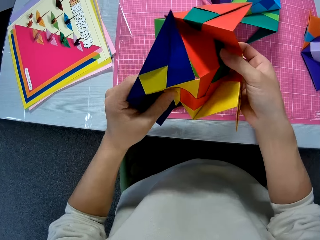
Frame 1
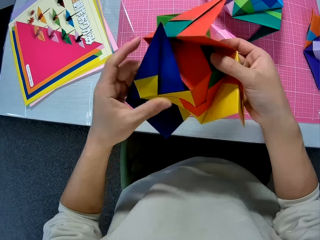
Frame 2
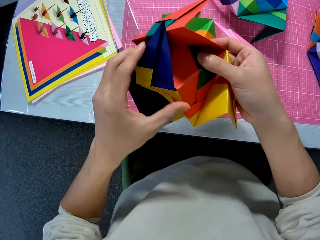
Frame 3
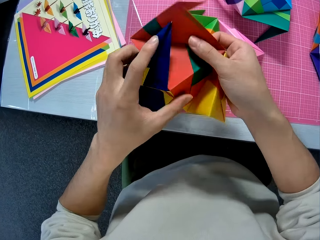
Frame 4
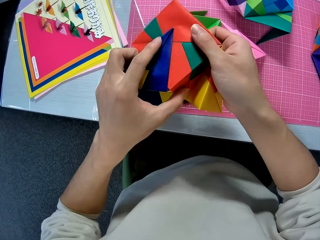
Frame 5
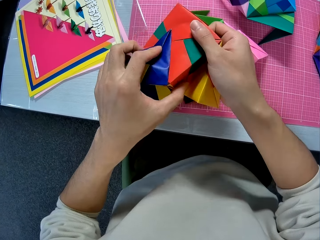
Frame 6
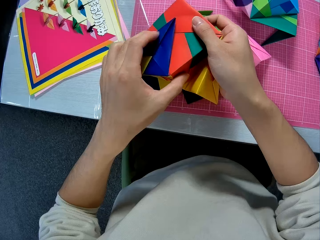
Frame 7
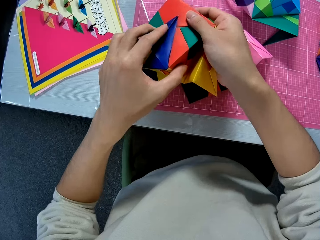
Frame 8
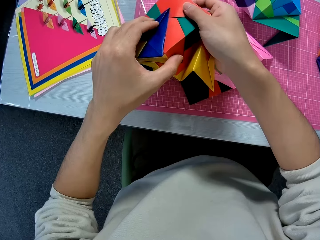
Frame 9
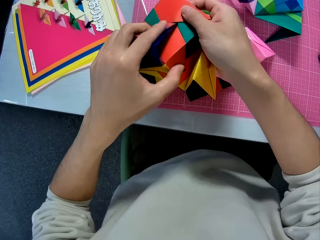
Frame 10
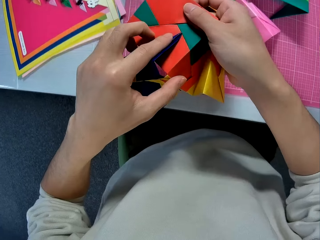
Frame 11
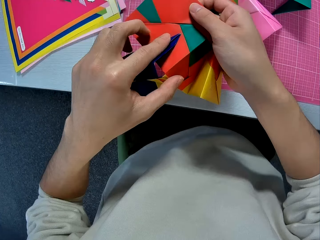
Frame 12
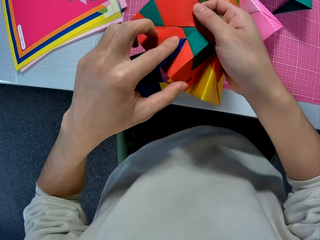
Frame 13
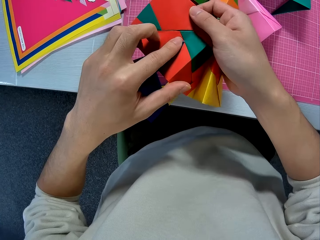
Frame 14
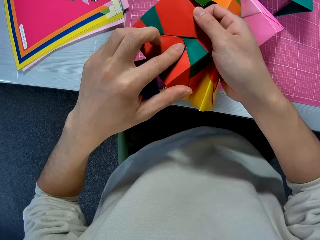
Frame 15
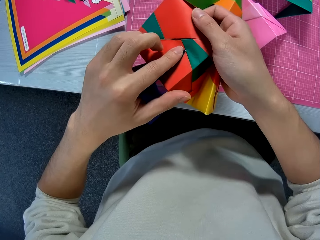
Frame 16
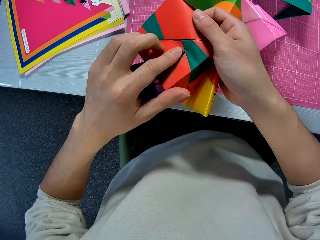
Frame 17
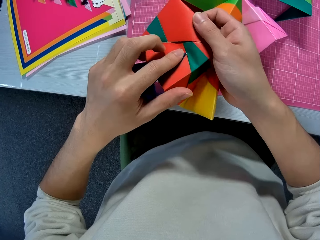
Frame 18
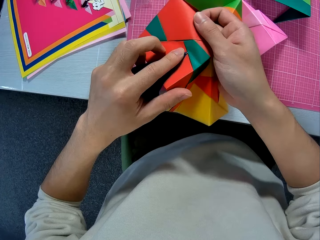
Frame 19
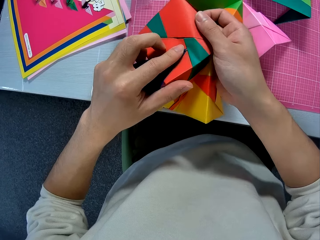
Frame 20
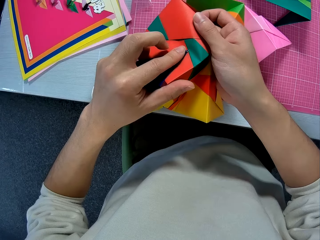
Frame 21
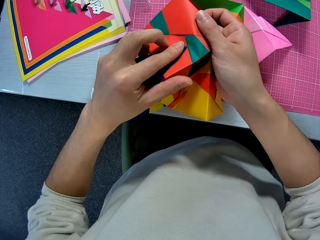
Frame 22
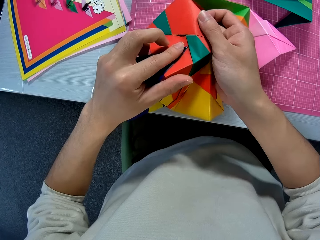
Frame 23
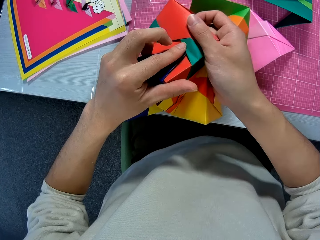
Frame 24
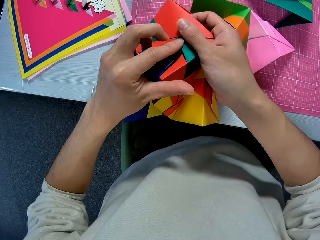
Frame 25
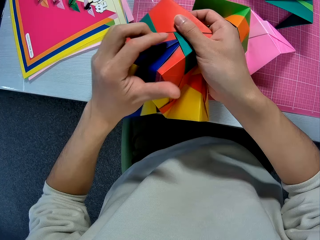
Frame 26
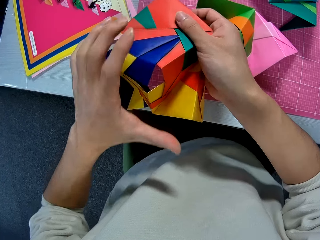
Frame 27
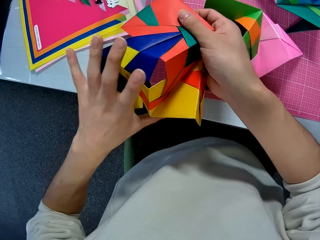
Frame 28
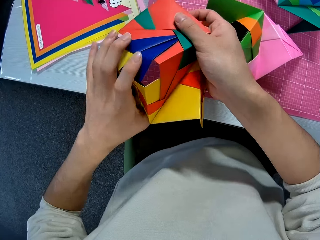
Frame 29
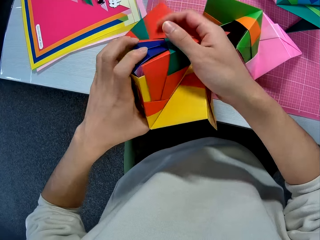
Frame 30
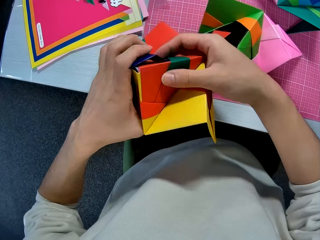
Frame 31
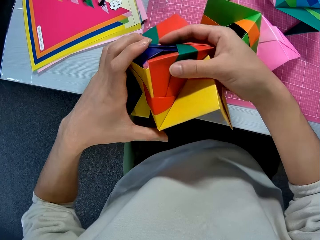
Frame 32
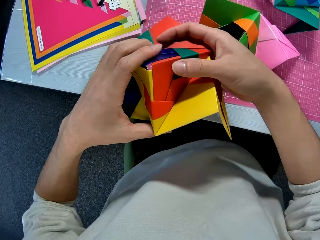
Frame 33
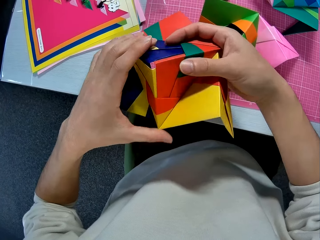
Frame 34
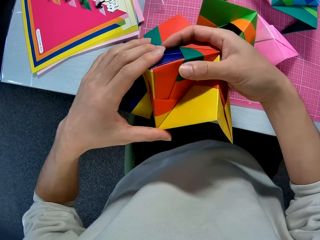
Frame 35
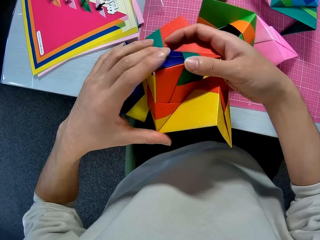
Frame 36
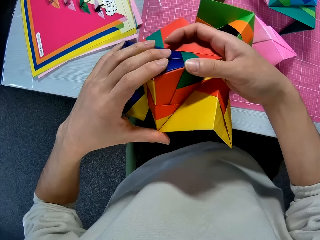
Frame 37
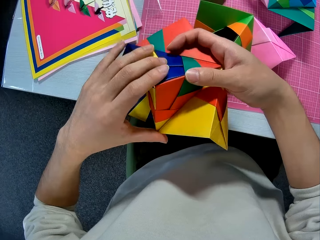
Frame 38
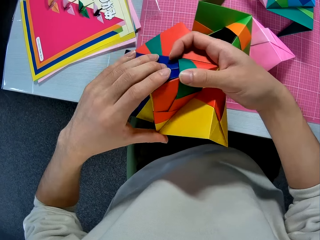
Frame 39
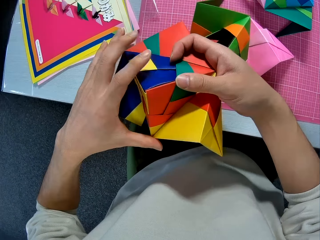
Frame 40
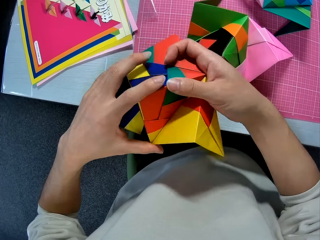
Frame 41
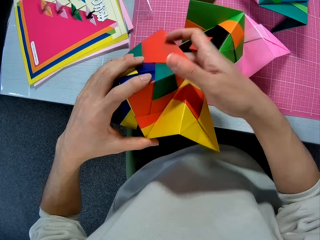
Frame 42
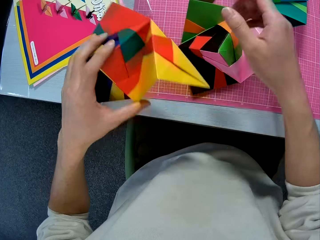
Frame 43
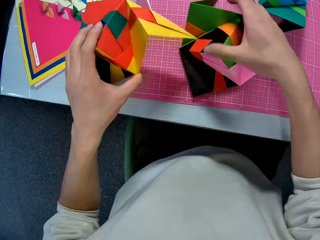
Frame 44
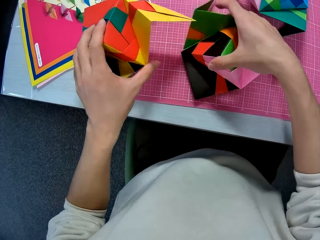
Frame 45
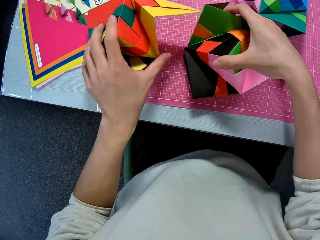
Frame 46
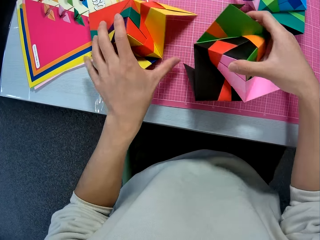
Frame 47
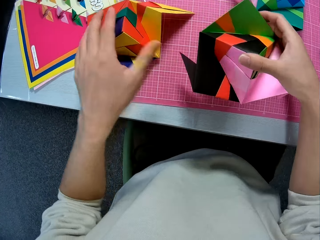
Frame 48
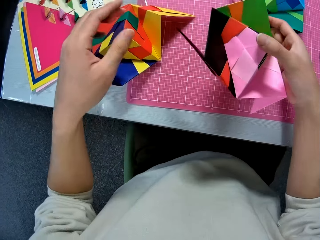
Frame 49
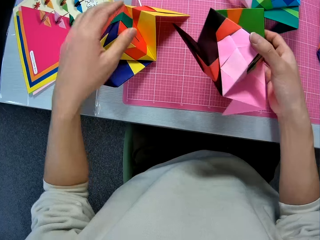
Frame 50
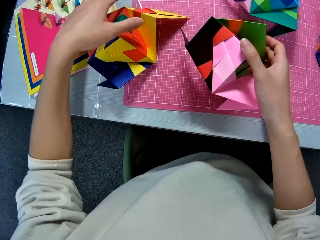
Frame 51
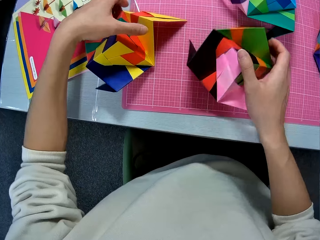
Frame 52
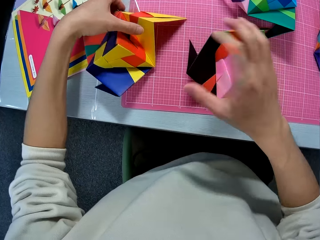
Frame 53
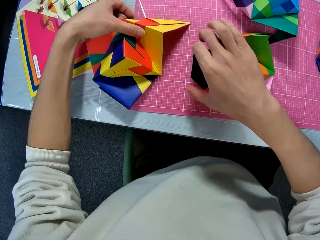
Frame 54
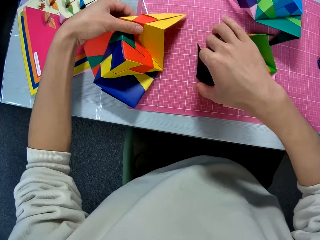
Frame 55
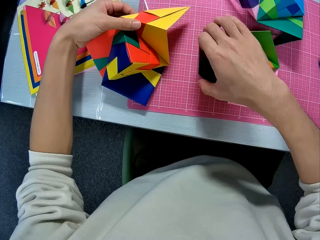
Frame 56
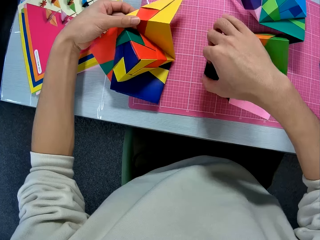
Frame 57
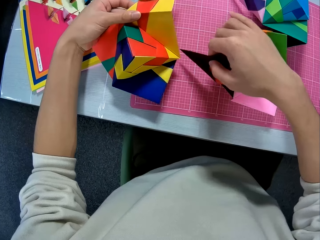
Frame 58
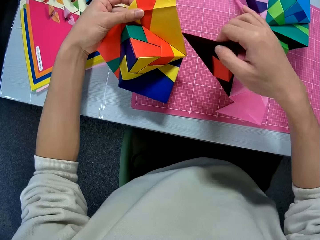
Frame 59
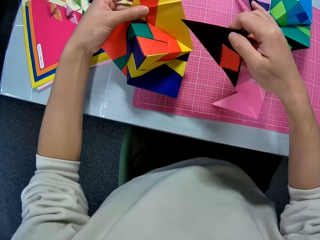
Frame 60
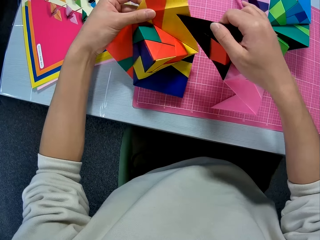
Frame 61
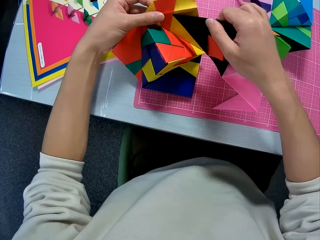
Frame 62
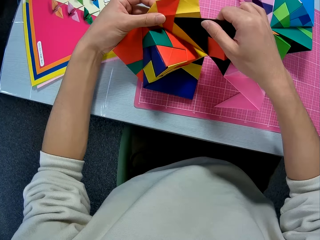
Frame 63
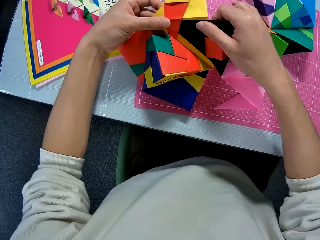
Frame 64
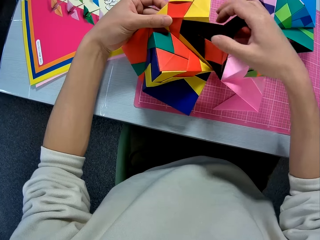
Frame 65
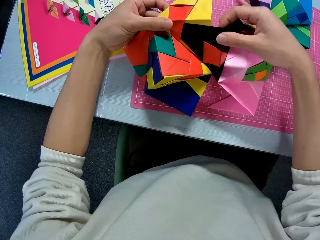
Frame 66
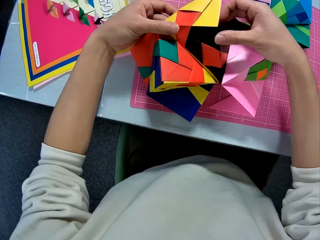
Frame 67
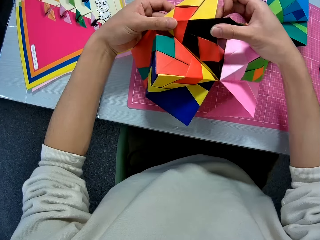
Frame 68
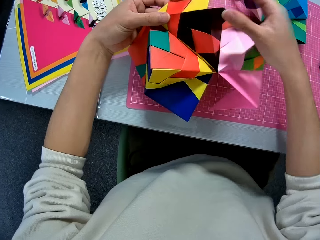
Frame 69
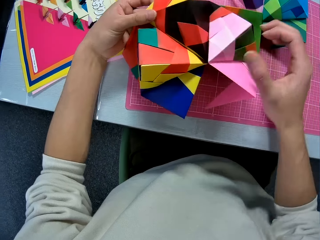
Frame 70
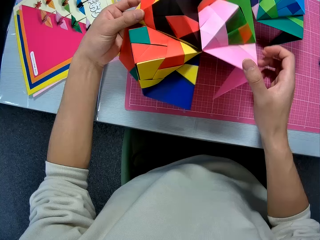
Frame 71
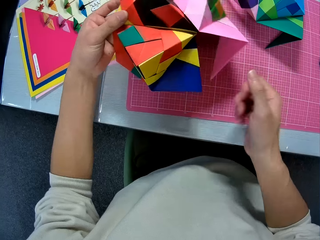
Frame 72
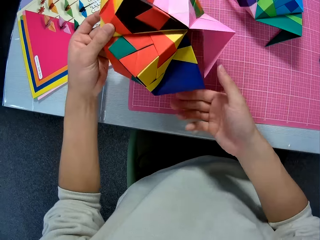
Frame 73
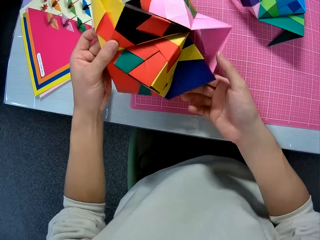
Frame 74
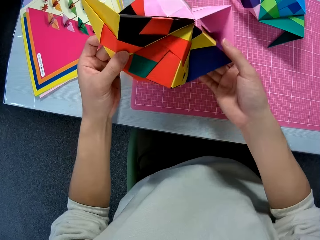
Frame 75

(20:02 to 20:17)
The camera wearer picks up the joined crafted paper from the table. They drop the crafted papers on the table. They drop the other crafted papers on the table. They join the crafted papers together.

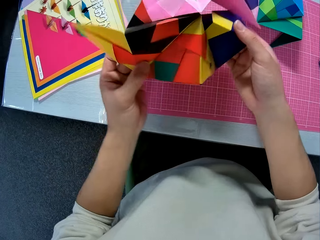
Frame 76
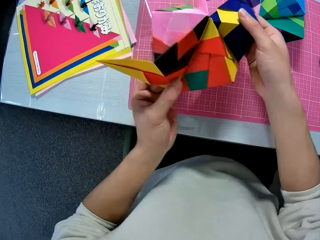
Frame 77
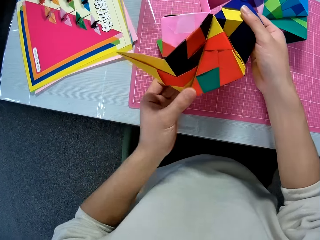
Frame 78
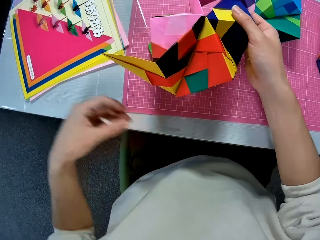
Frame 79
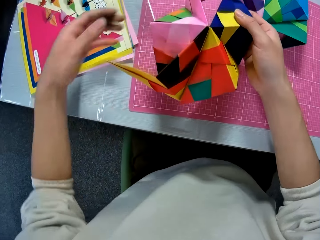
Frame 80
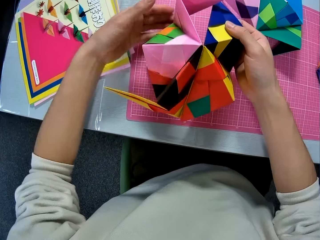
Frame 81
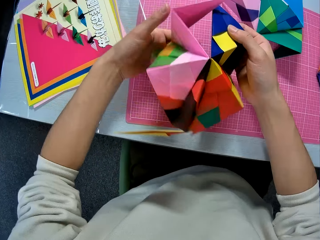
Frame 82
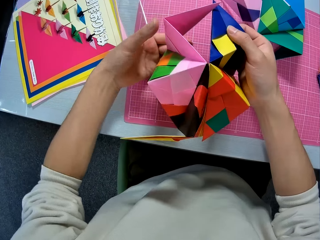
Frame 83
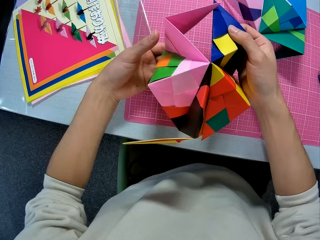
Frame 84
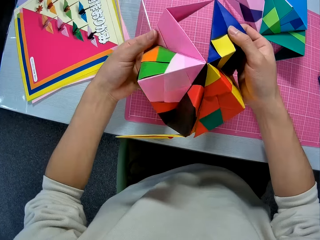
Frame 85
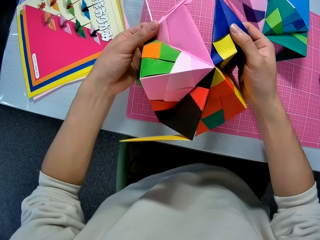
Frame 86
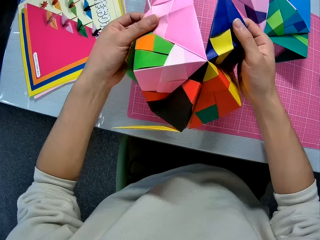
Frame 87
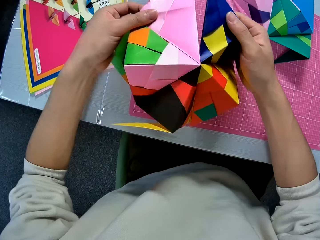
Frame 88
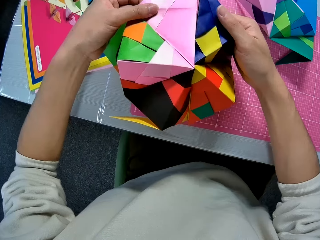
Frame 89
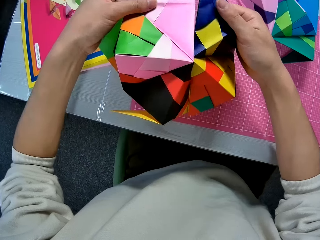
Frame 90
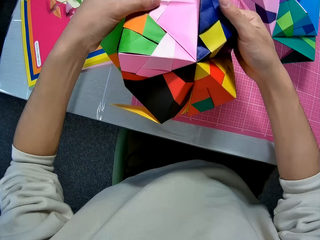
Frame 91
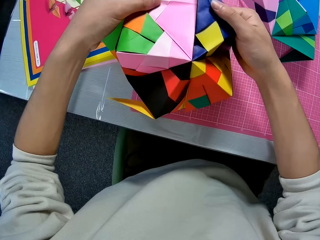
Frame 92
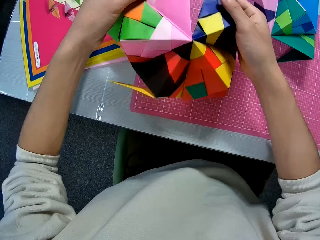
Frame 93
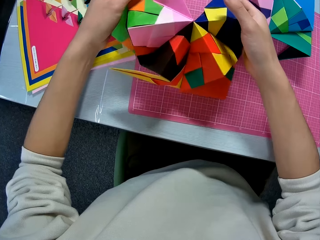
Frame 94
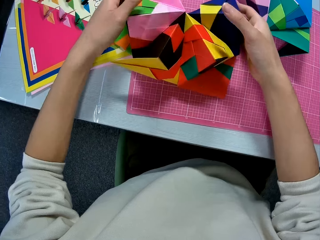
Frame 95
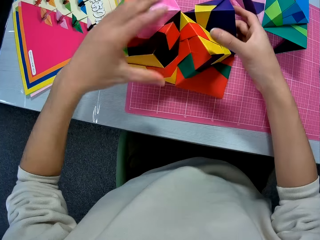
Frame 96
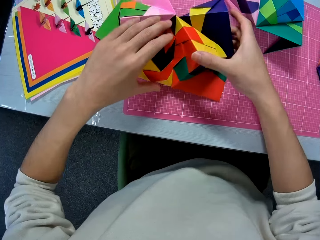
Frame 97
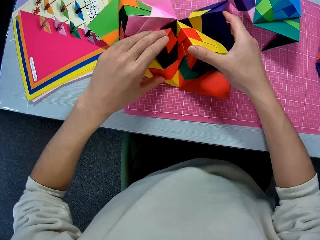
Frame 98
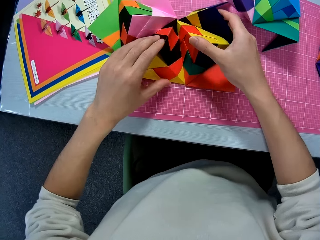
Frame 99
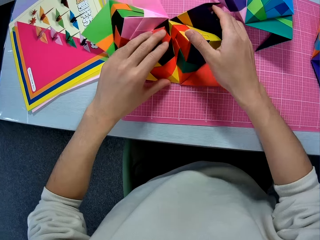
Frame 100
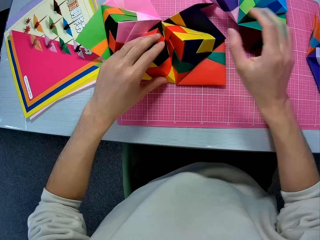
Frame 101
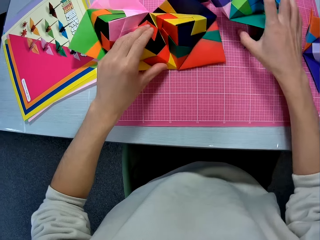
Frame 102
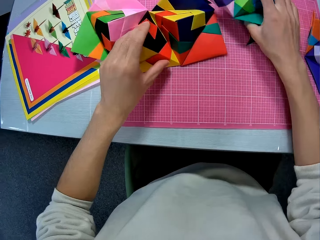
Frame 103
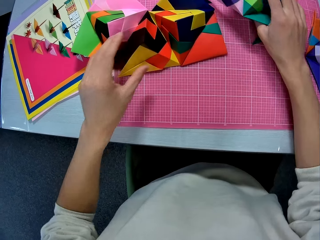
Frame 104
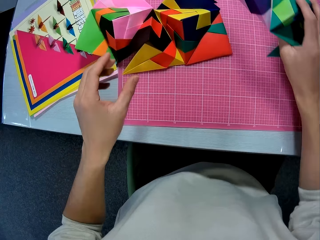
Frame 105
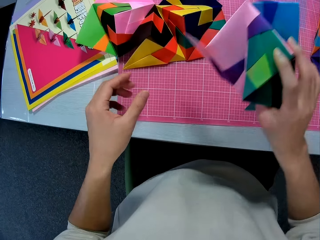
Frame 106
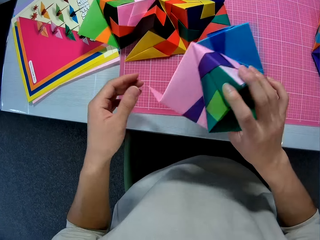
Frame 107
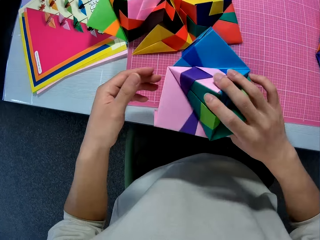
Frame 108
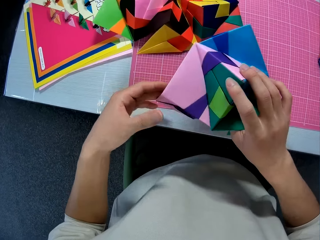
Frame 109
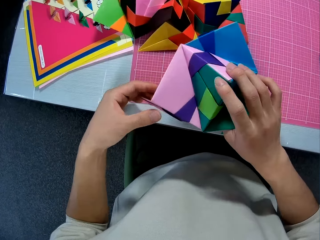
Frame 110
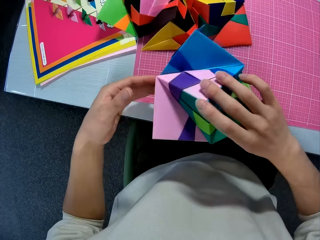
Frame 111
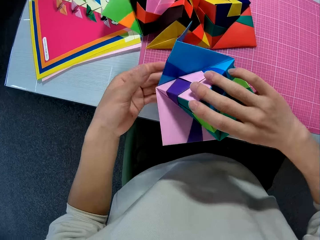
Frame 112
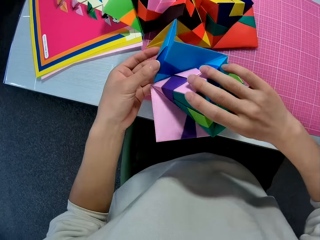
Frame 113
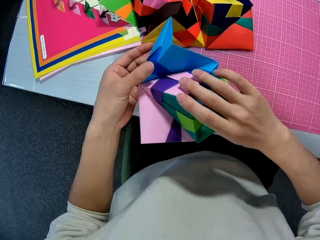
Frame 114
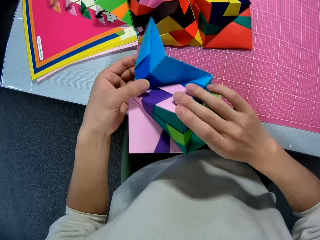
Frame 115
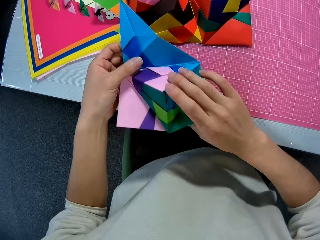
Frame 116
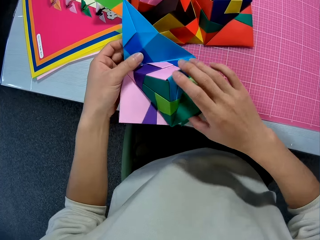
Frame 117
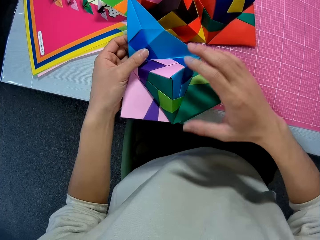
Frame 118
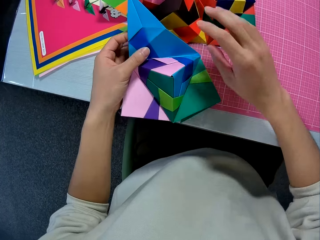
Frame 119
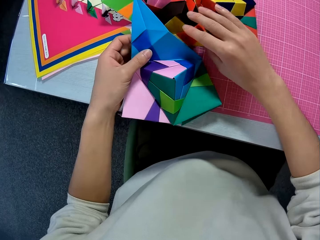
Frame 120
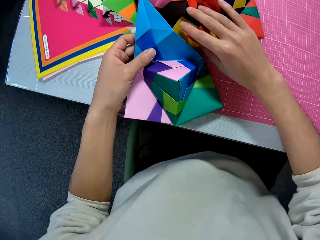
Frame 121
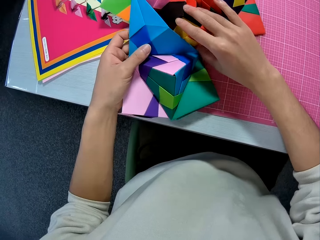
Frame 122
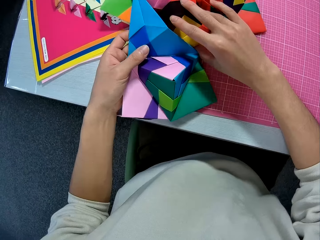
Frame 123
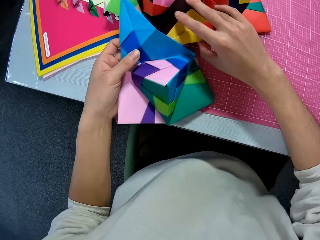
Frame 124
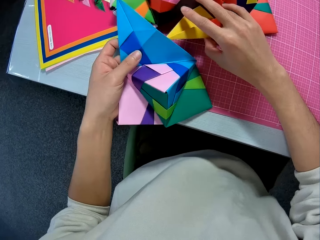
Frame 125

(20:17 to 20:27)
The camera wearer rotates the crafting paper. They pick up the joined crafted paper from the table. They drop the crafted papers on the table.
